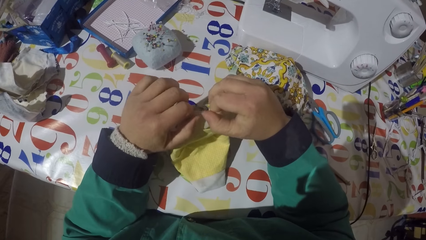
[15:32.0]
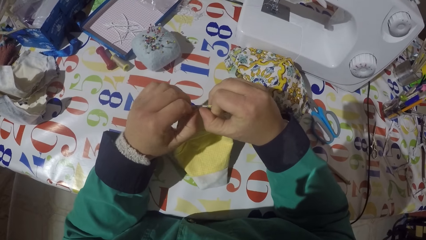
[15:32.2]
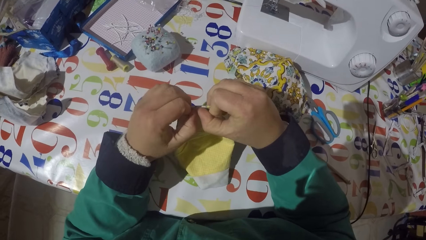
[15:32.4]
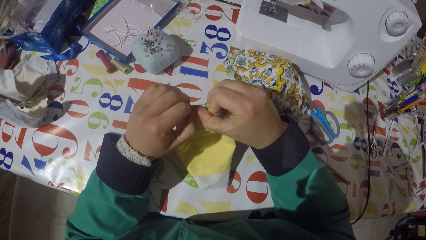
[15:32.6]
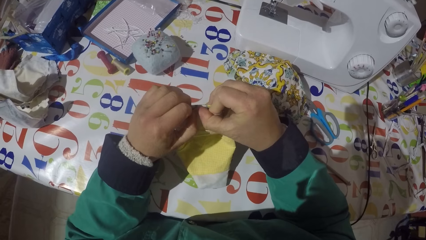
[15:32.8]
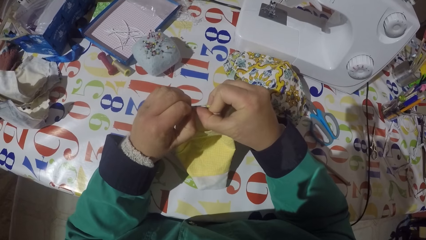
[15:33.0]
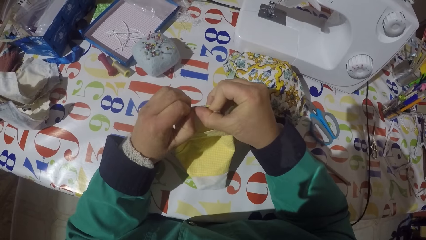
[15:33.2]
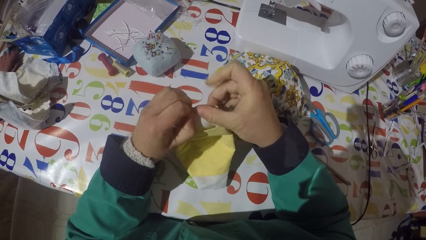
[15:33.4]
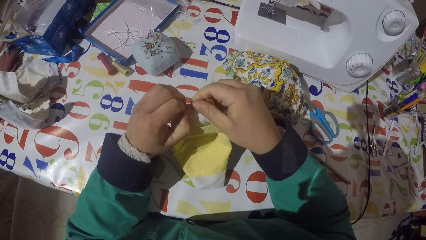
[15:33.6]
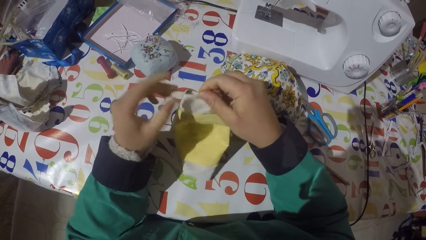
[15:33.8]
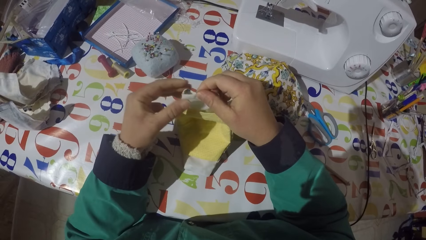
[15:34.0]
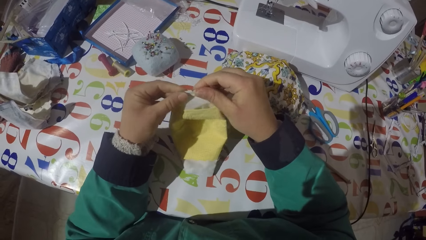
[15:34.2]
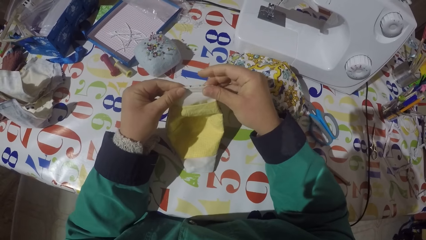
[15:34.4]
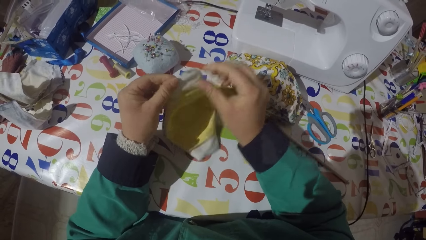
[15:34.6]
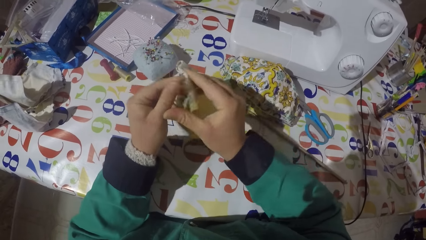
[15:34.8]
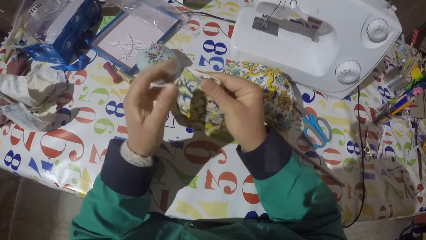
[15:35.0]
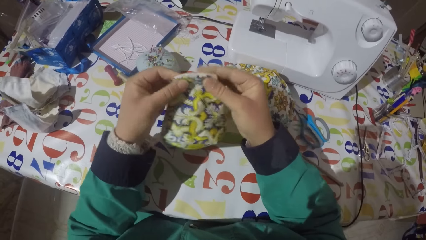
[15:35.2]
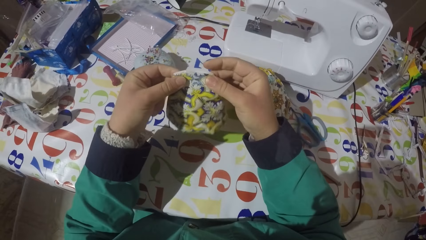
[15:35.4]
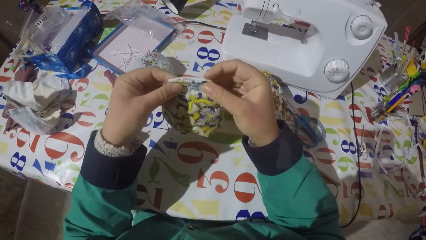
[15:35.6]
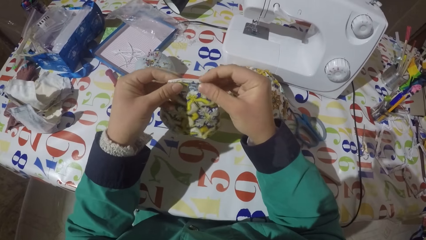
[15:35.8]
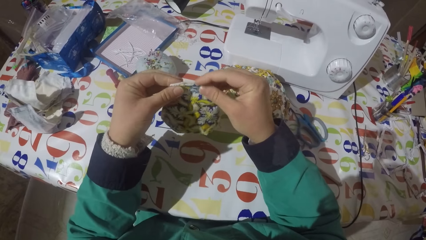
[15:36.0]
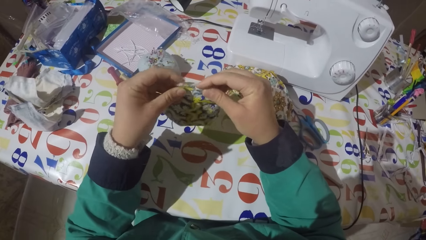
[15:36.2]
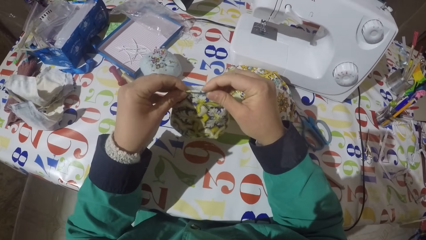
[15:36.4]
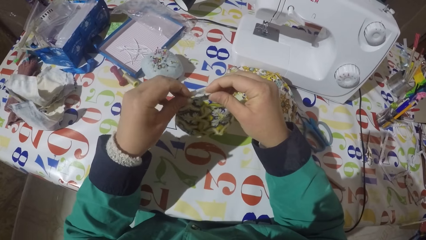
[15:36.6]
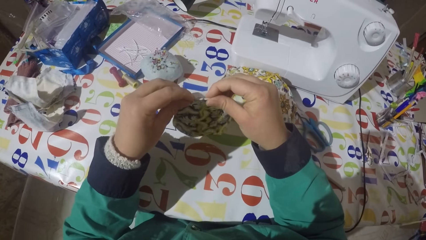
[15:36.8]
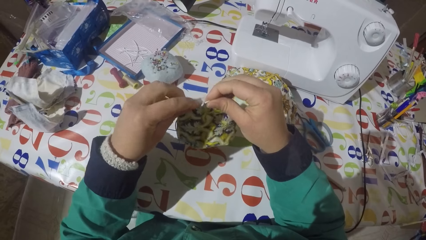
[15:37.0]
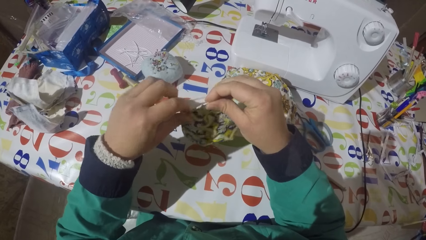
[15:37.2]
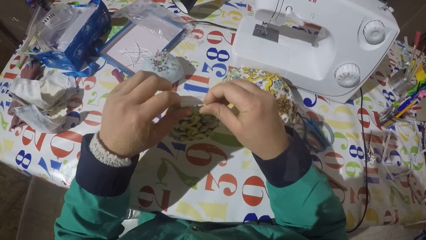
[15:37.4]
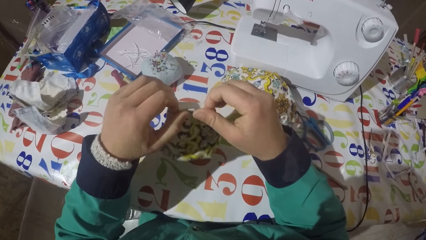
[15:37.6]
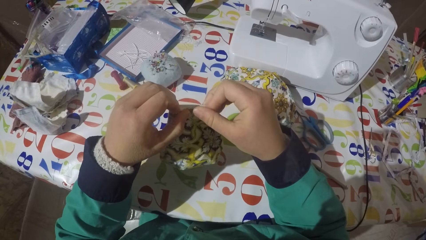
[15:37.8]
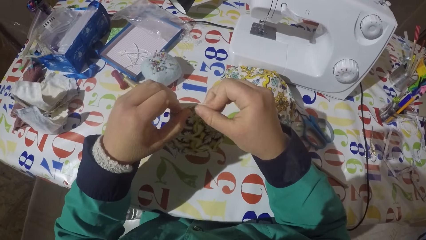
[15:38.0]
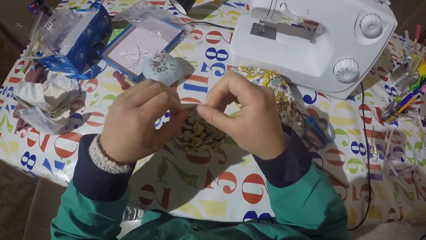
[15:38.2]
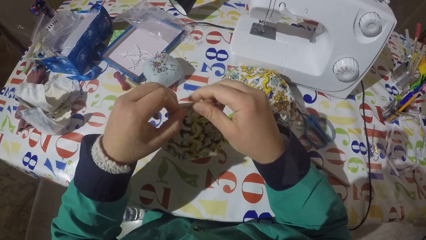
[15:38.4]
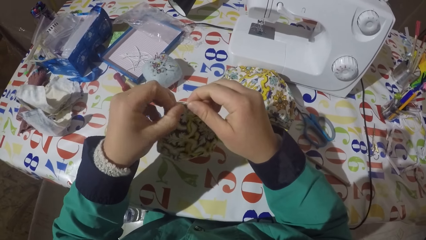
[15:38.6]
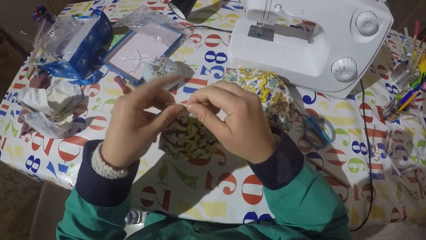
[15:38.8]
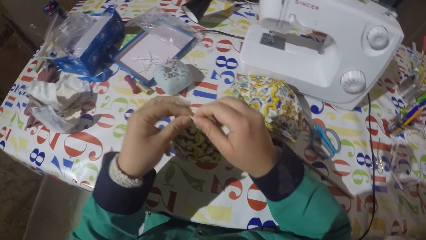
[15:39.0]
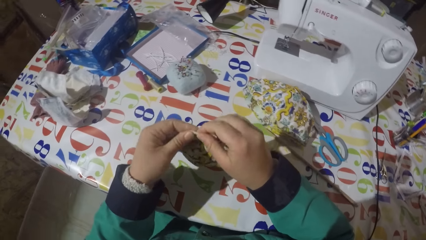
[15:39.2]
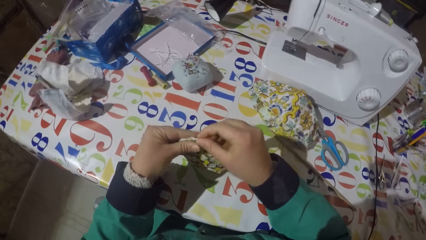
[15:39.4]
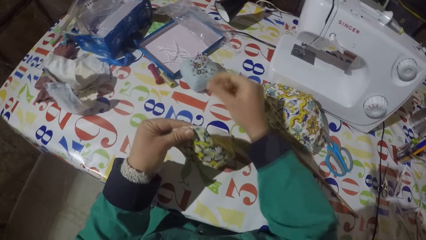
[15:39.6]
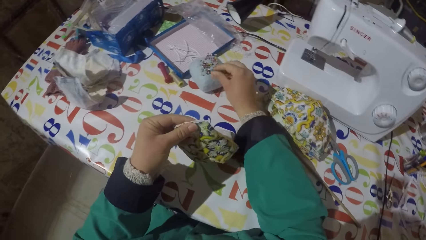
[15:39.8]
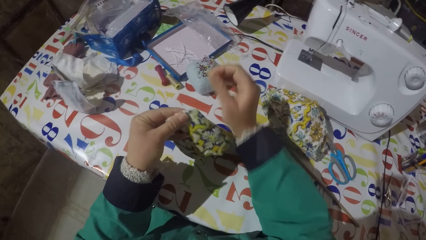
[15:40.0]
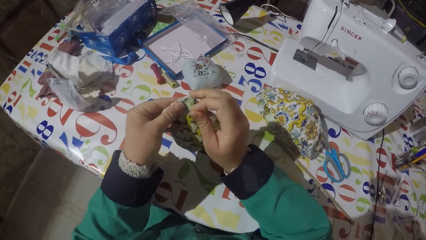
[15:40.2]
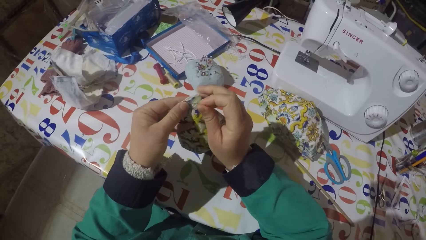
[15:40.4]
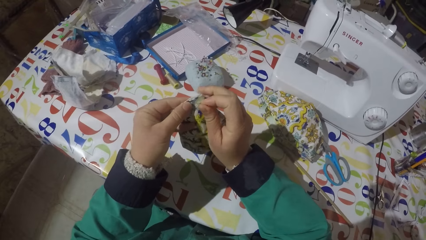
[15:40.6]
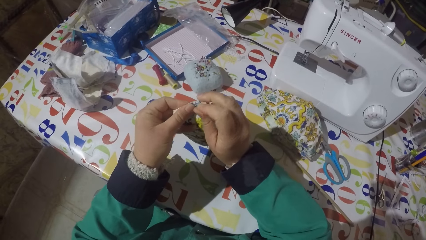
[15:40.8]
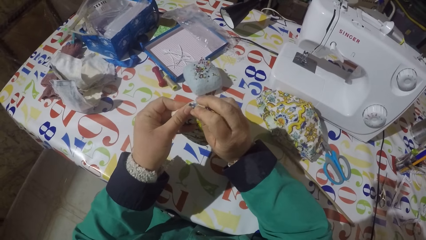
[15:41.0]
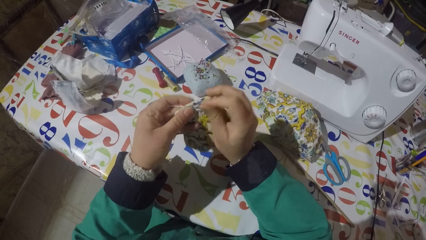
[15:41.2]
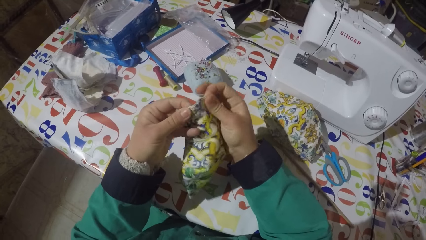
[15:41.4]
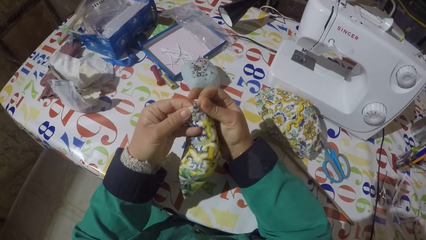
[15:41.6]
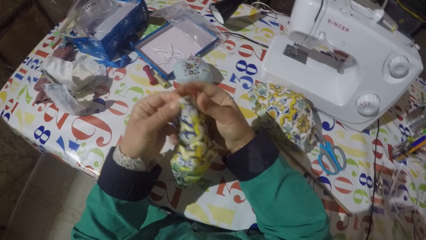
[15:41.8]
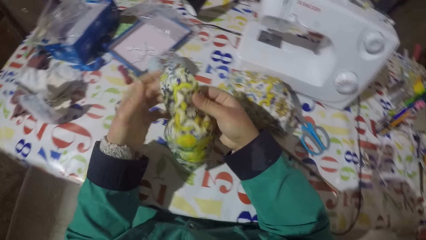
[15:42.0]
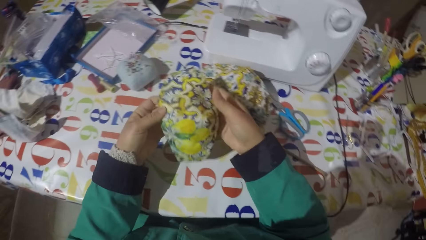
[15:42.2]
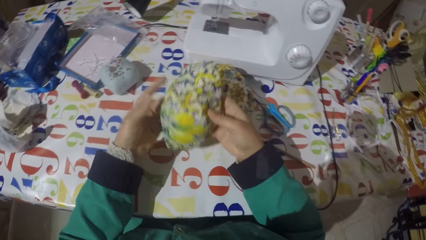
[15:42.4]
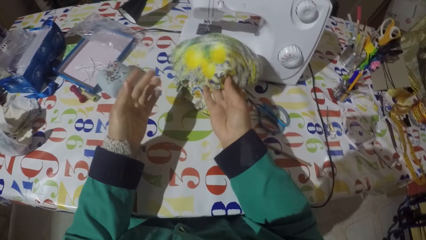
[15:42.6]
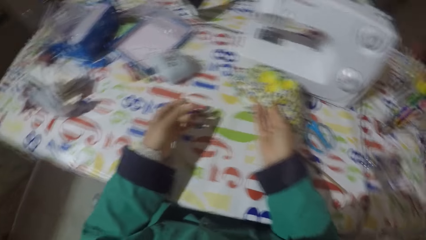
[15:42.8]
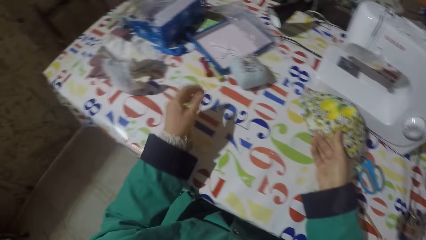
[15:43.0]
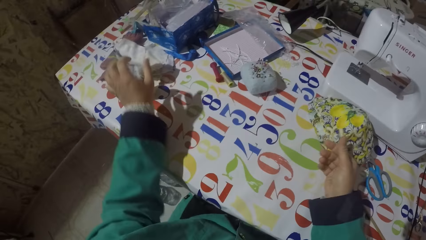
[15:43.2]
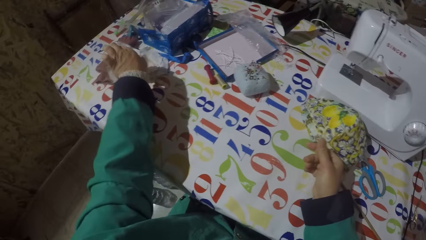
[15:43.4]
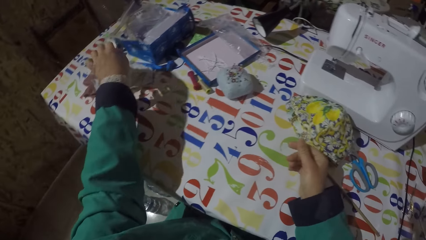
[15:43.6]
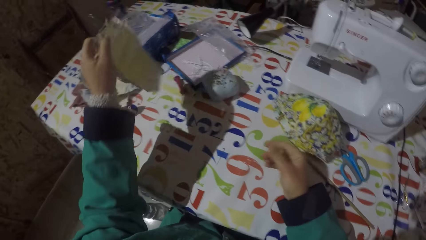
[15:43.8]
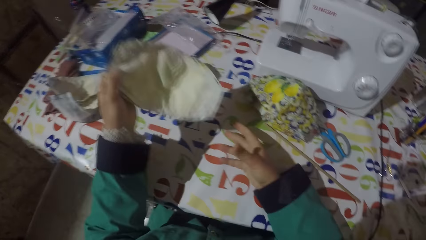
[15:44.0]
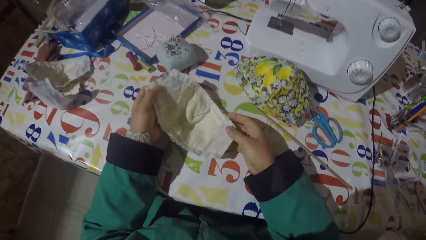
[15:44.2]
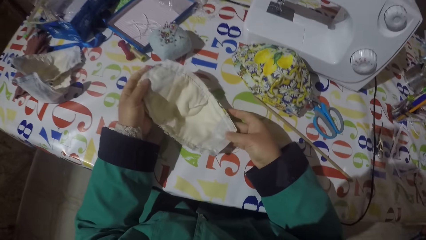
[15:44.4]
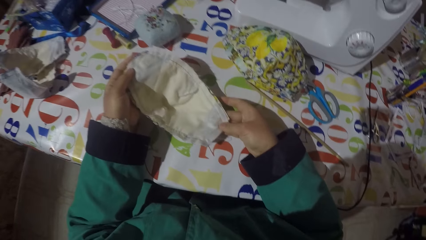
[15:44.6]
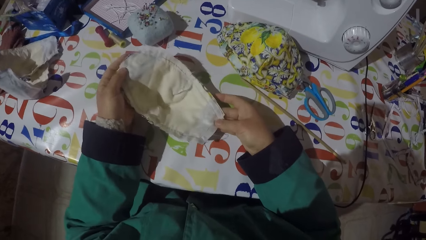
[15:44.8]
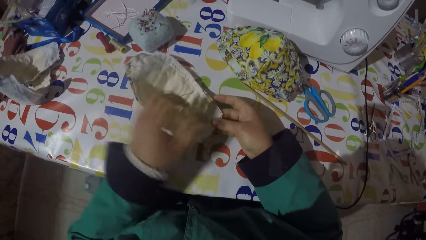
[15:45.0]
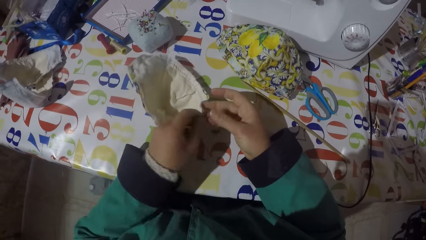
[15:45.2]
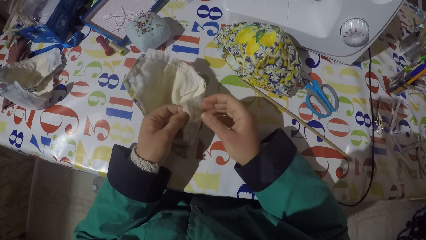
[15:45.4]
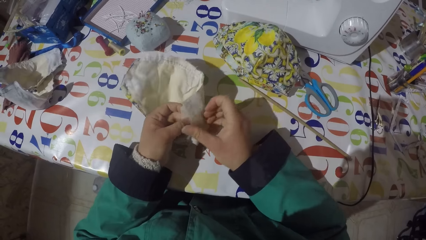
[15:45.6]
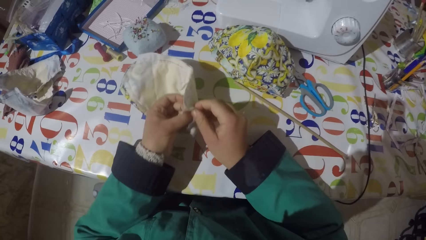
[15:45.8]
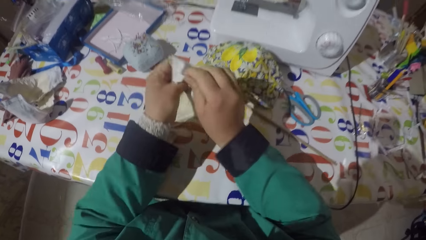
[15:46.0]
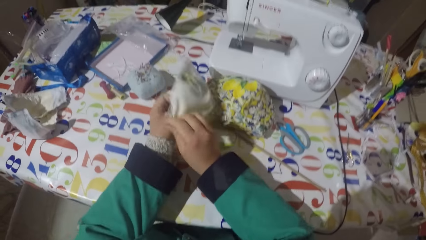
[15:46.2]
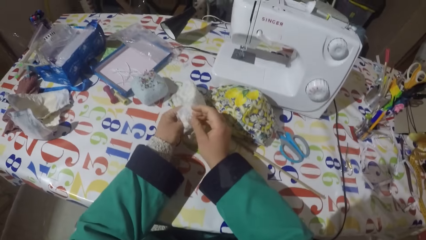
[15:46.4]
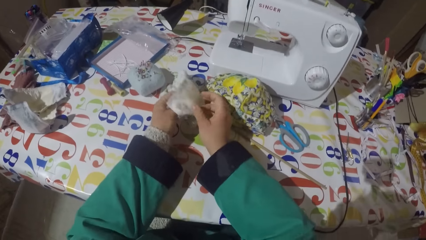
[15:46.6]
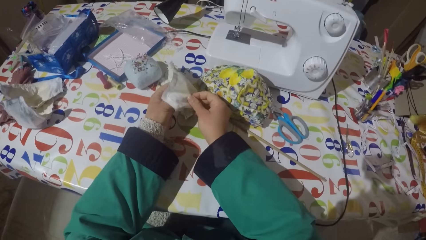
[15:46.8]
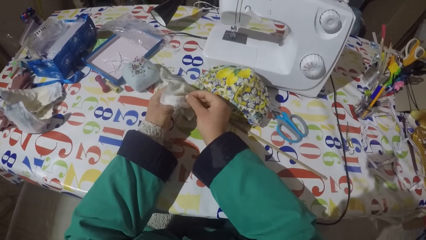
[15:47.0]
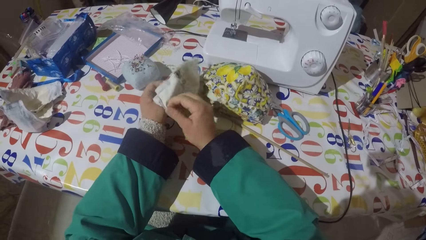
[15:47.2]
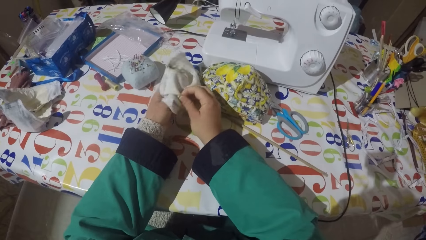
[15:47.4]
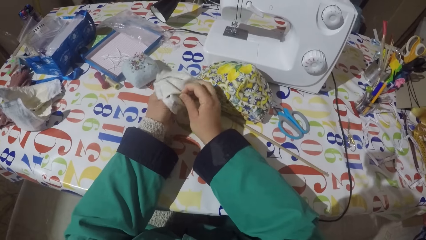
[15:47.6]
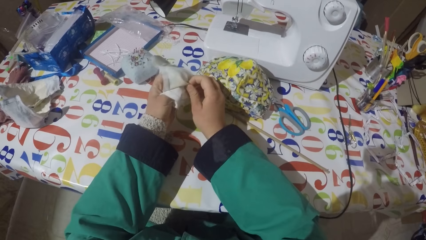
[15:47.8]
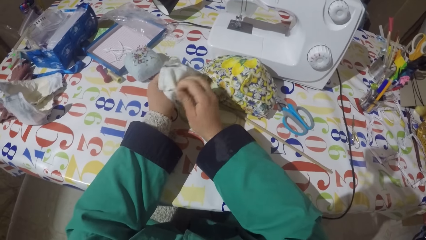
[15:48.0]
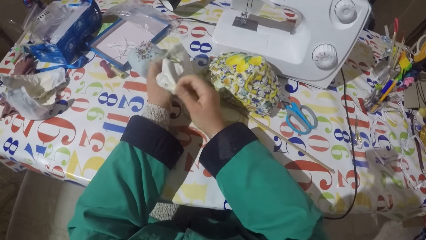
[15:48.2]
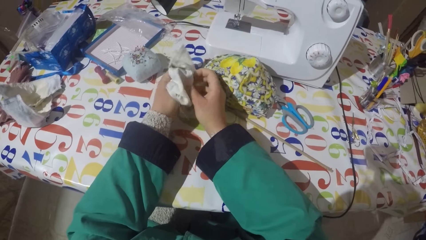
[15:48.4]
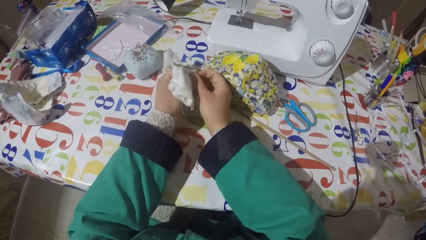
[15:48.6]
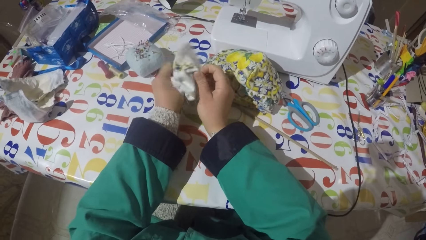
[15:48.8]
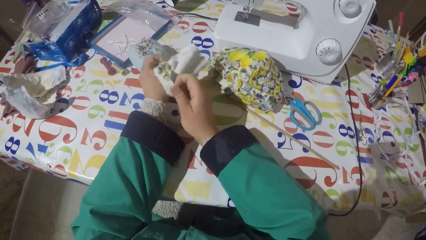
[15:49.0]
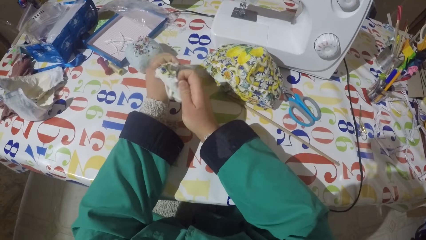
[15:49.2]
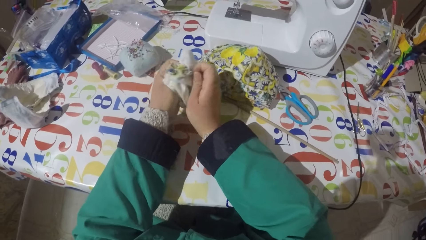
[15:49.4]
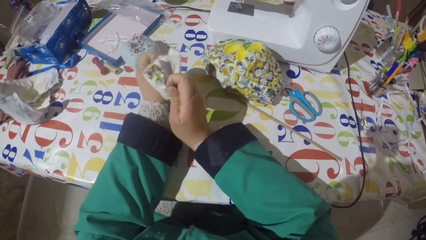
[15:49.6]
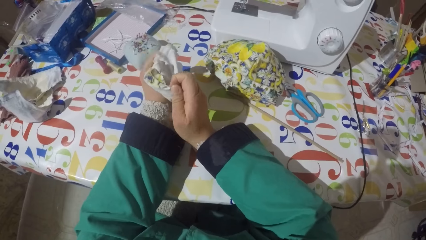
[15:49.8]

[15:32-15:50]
The camera wearer turns the piece of garment or face mask. They align the piece of garment. They pick a pin from the sponge. They pin the pin on the piece of garment. They hold the piece of garment. They straighten the face mask. They put the piece of garment on the table. They pick the piece of garment from the table. They unfold the piece of garment. They turn the face mask. They insert a finger in the face mask.
